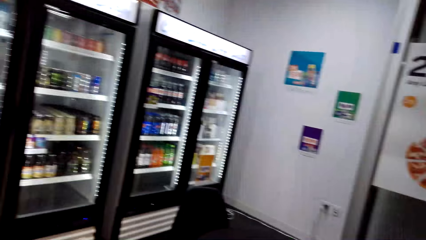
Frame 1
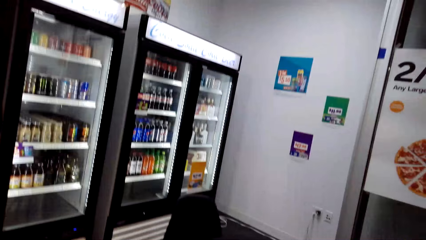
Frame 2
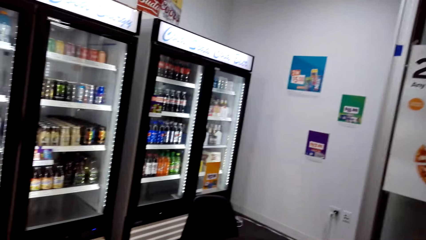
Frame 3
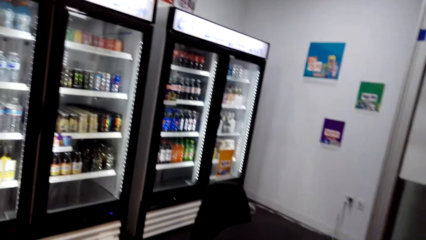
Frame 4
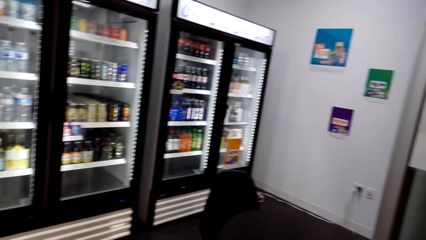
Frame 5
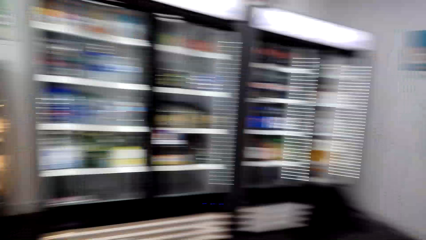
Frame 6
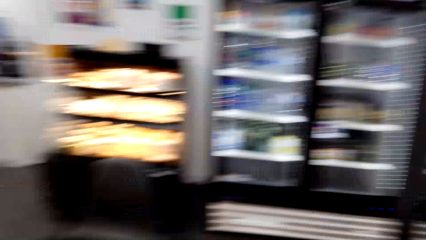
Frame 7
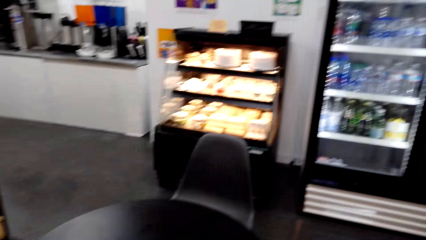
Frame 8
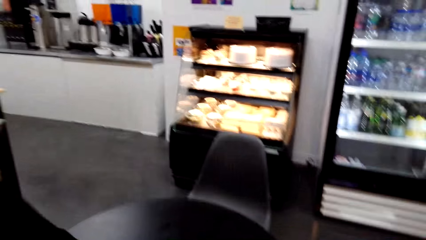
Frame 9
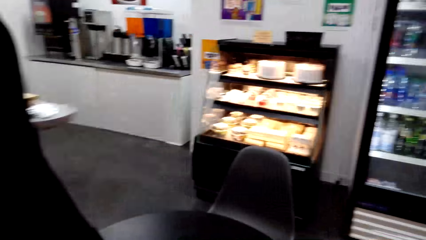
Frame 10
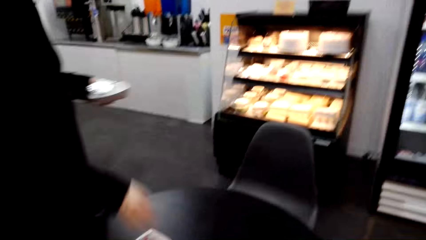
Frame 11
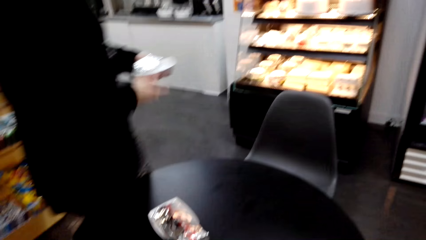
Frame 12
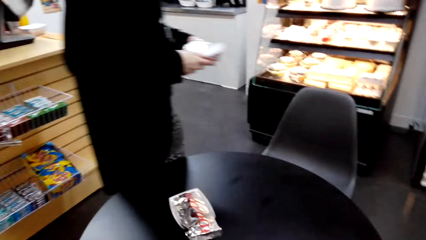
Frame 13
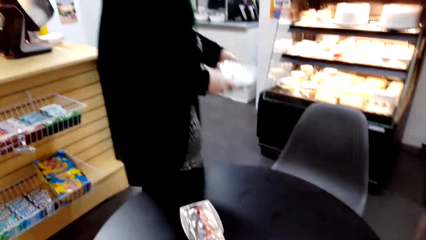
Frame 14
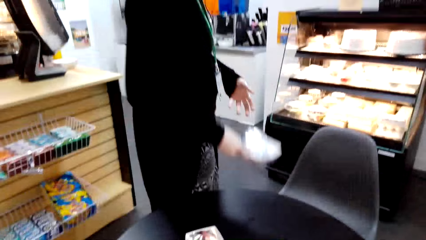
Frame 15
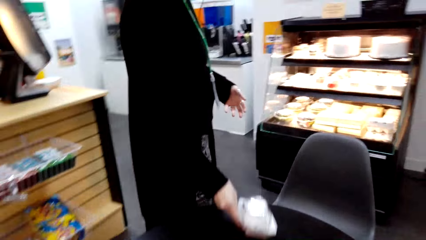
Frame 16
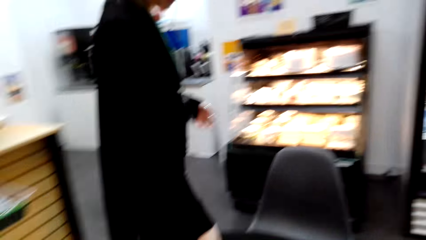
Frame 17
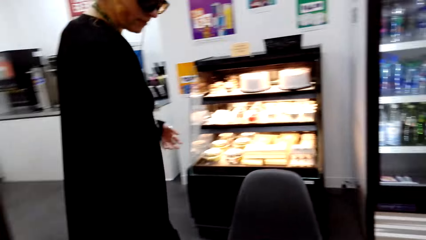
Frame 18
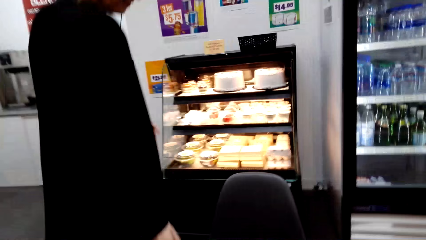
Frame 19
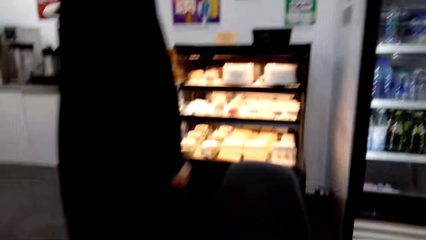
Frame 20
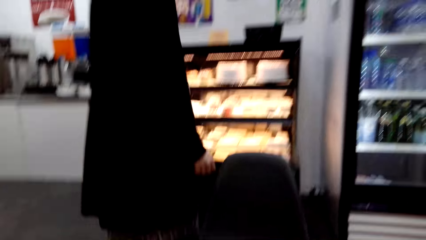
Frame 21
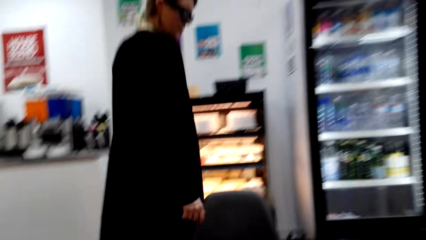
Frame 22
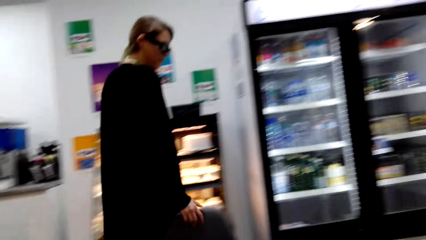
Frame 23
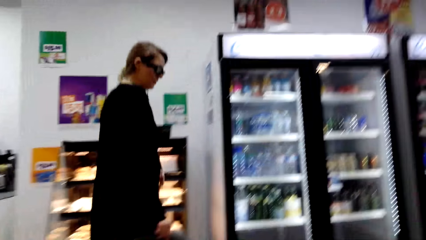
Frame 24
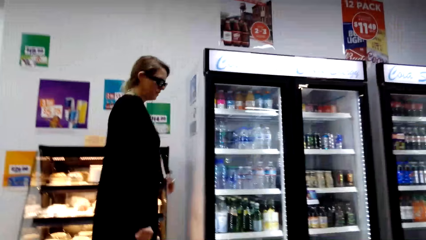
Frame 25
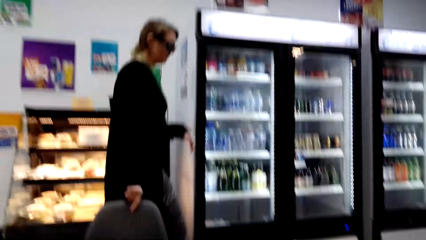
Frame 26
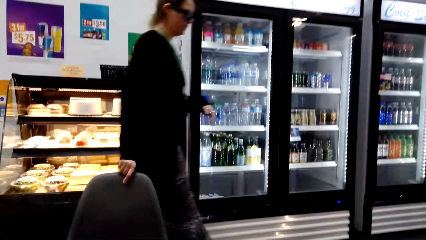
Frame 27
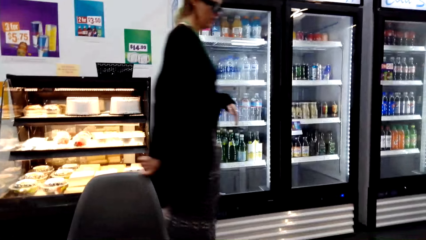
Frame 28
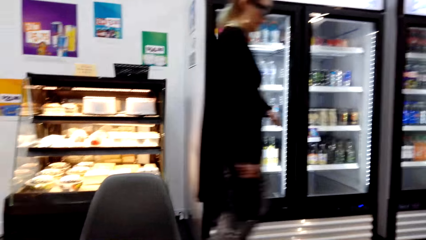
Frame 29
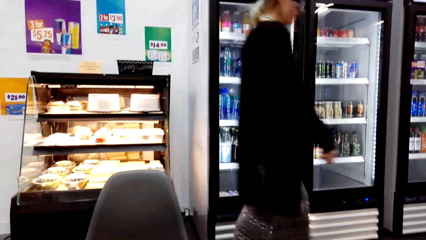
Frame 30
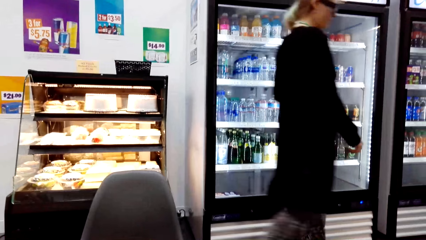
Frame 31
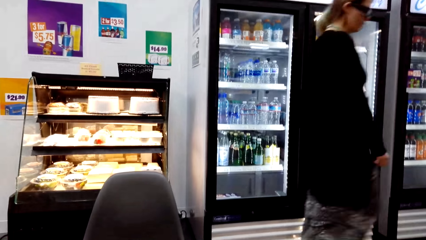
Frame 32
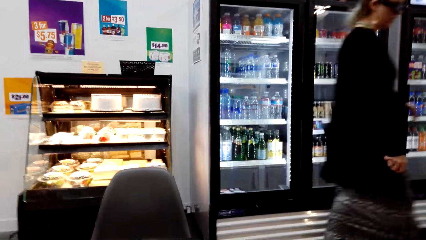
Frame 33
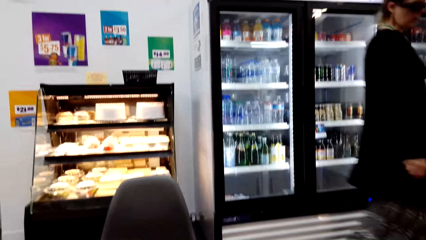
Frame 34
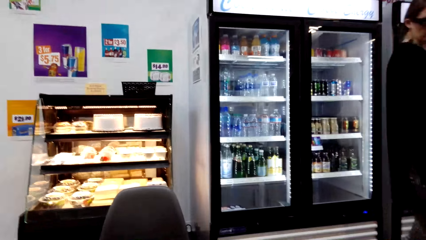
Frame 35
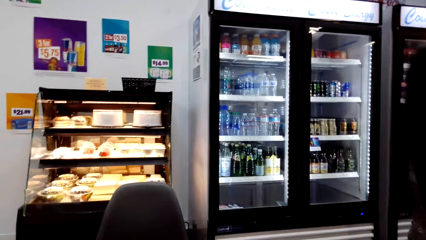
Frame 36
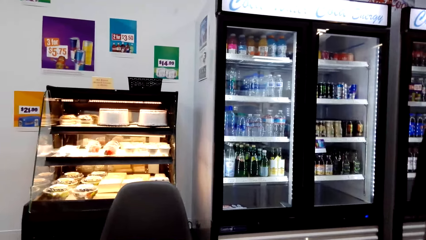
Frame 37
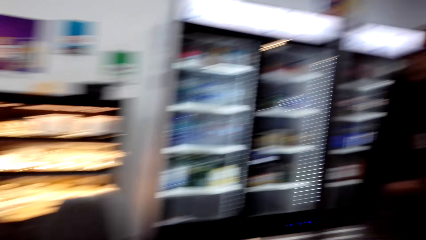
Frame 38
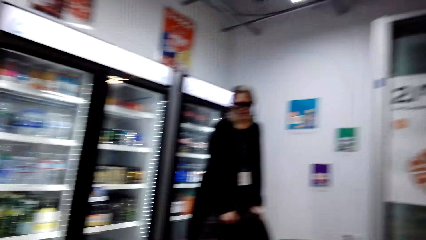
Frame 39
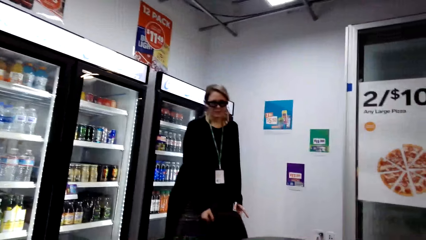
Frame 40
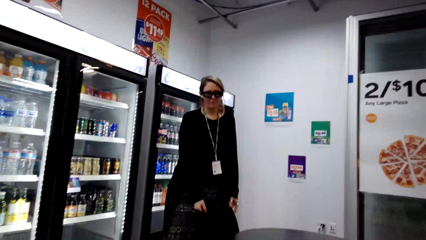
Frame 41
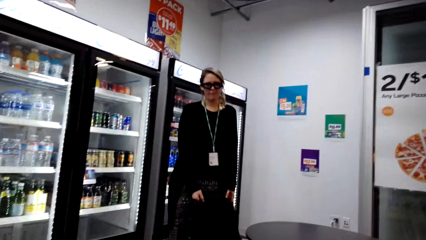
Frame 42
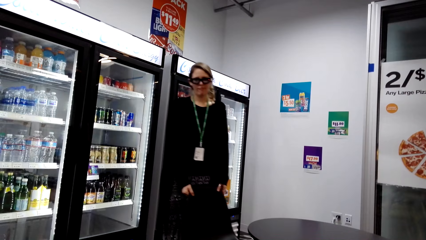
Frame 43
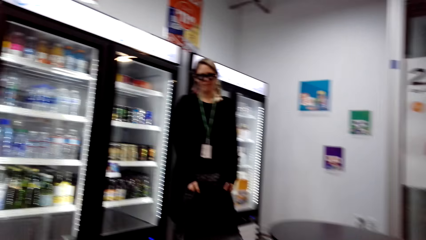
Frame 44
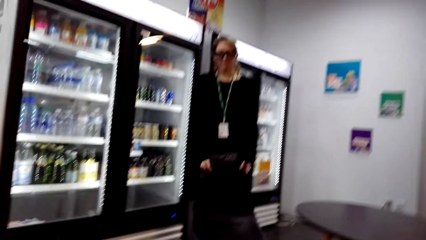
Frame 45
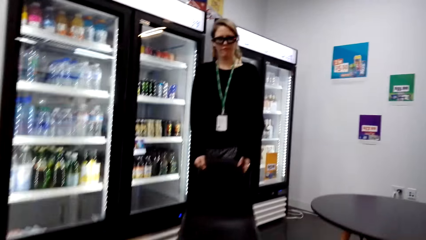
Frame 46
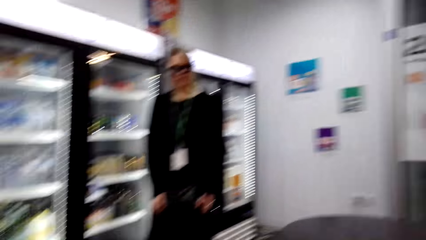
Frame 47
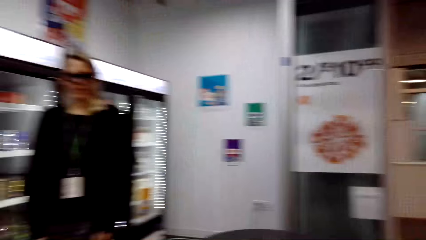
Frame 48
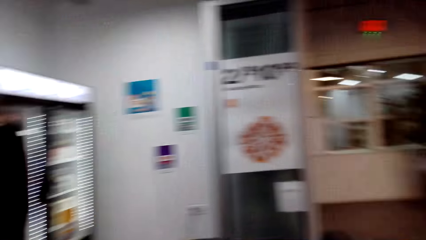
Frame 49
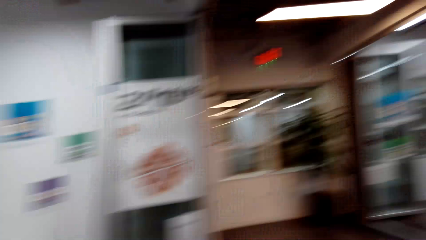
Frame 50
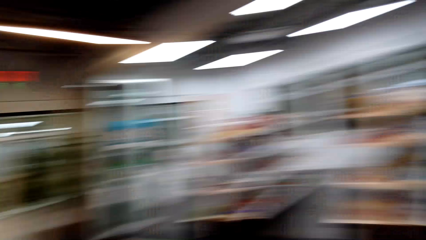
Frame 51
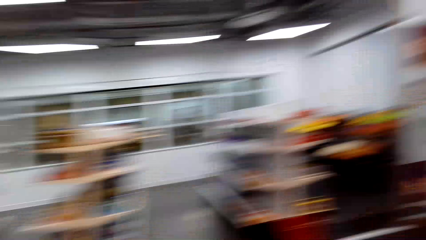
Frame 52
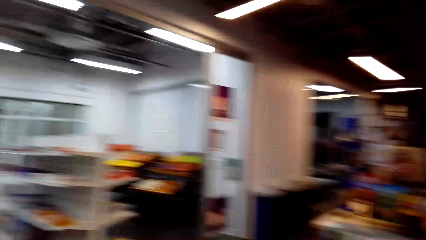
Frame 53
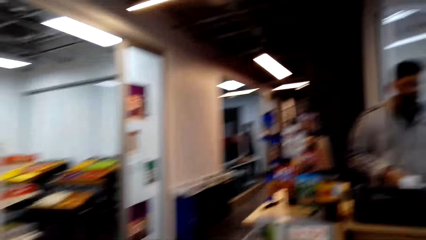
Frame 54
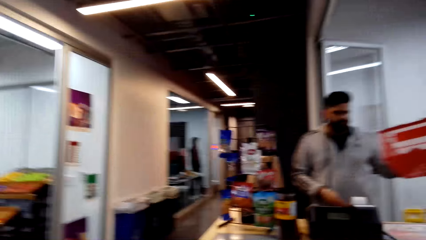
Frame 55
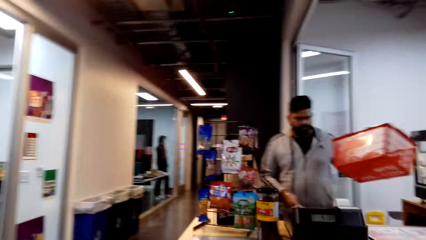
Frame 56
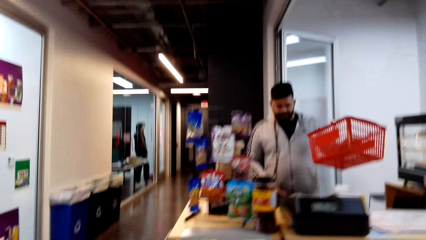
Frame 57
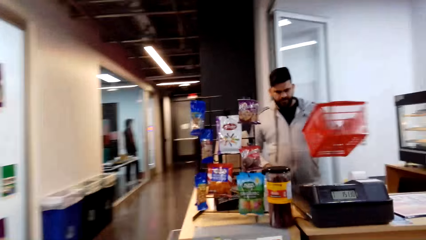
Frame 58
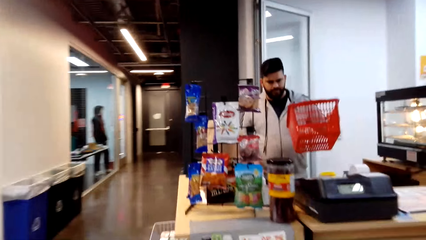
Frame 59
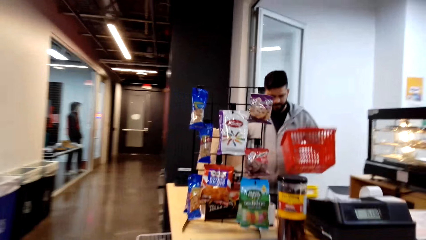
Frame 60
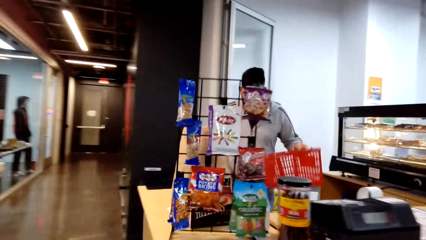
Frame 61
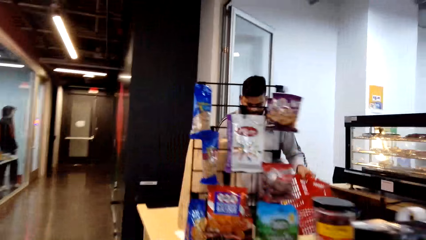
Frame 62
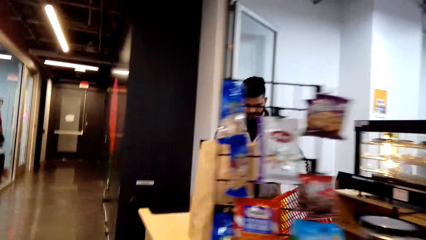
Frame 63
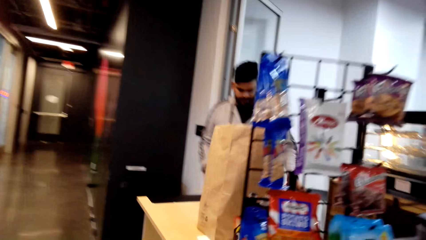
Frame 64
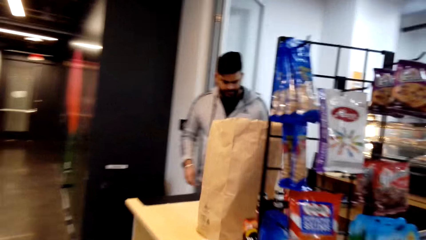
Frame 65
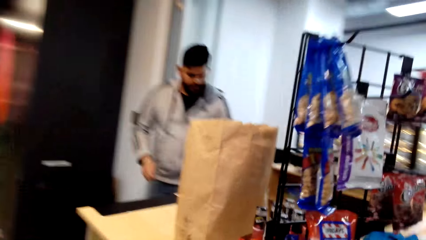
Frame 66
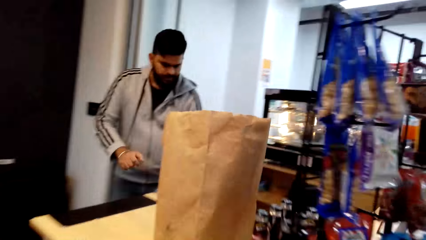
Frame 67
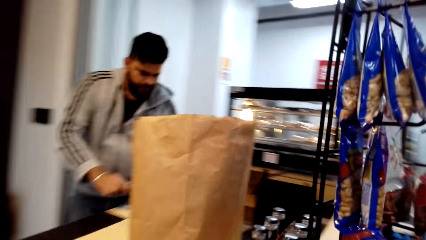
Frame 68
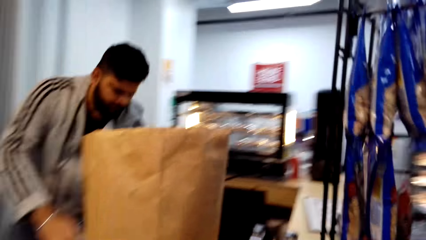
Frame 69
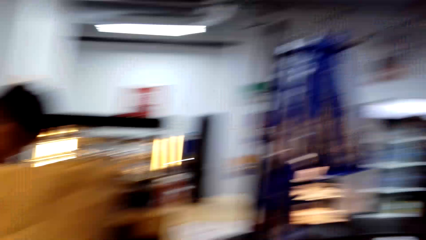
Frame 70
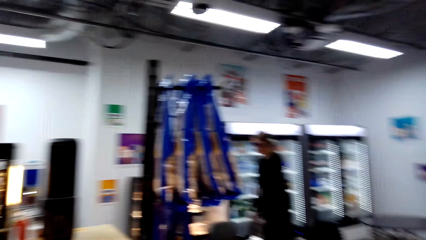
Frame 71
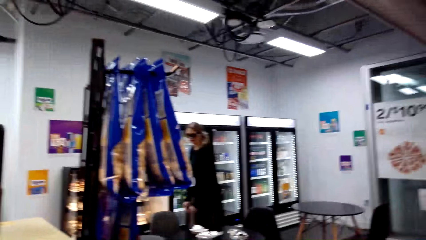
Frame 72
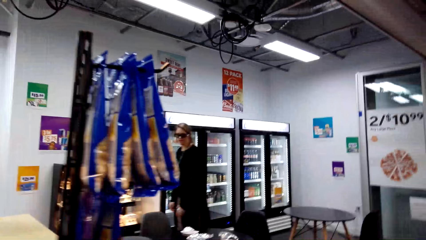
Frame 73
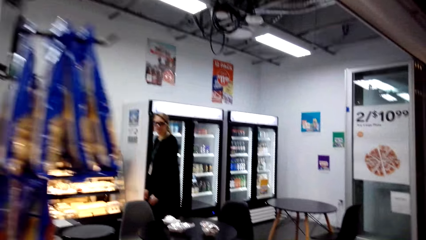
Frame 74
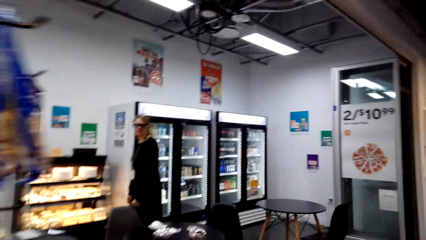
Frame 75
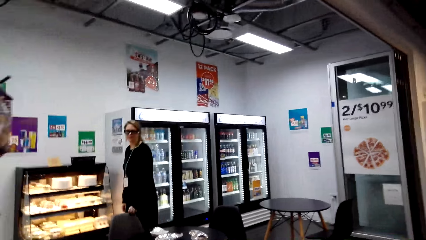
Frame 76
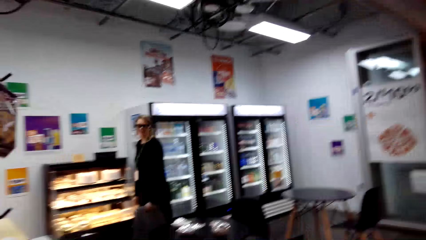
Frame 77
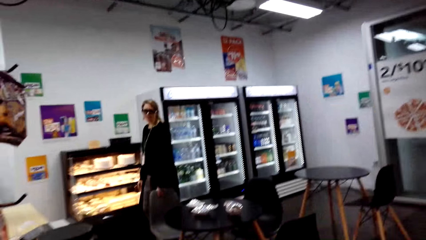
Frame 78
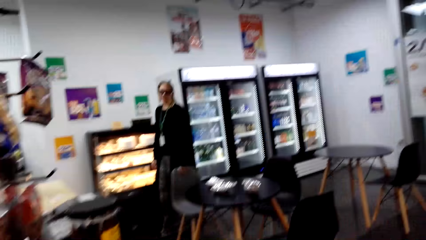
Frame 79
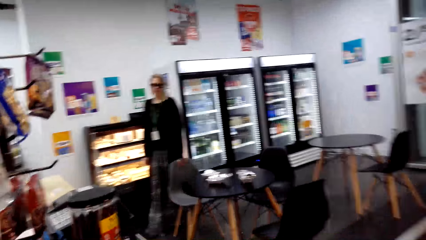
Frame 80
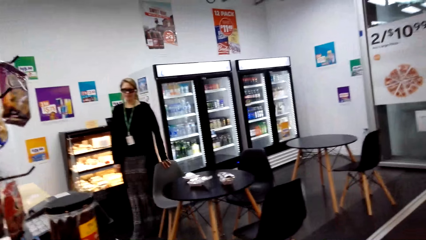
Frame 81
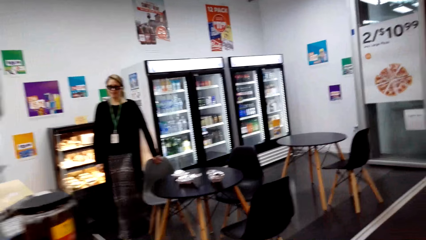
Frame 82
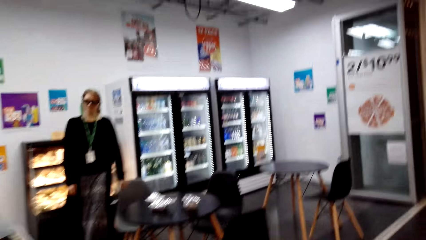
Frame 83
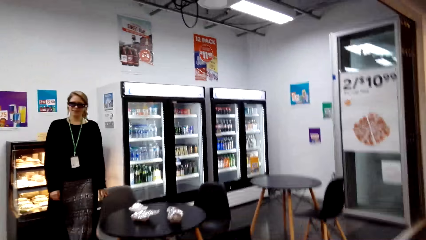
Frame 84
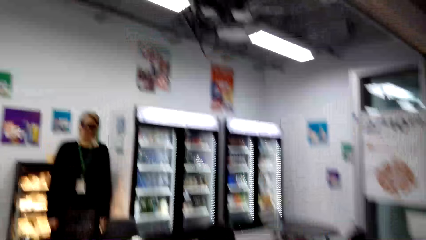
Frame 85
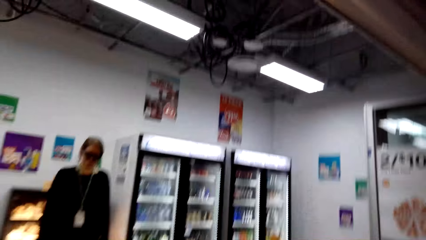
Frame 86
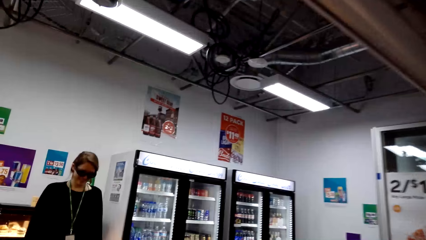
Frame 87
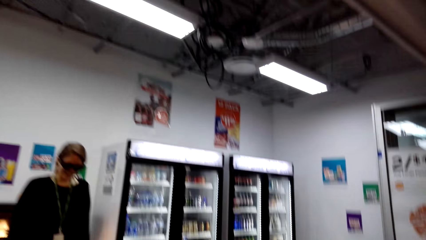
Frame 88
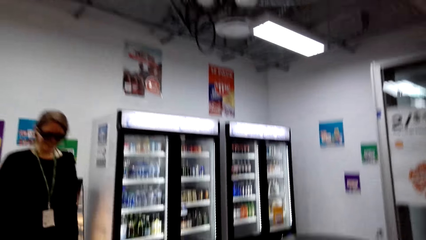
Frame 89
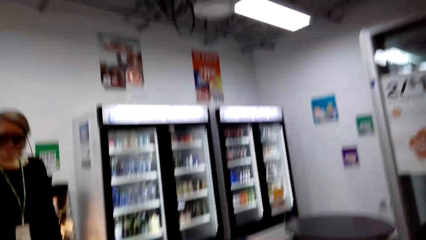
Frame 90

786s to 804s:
A woman walks about. The woman puts the hot dog and burger on the table. The woman touches the chair and walks. The woman talks to the camera wearer. The camera wearer looks around. The woman carries the chair from the other table to another. A man carries a basket. The camera wearer walks. The woman walks.
